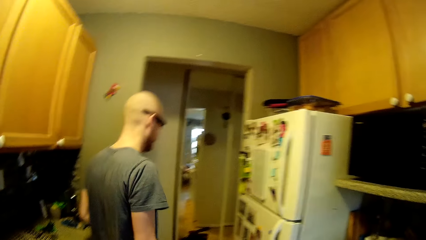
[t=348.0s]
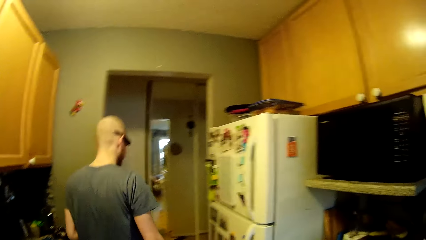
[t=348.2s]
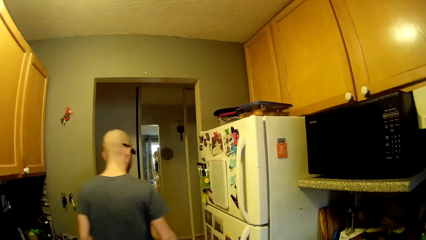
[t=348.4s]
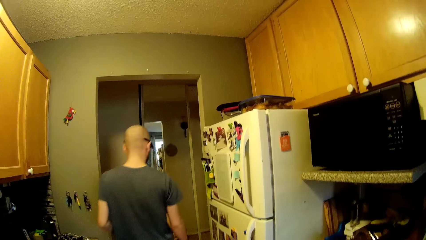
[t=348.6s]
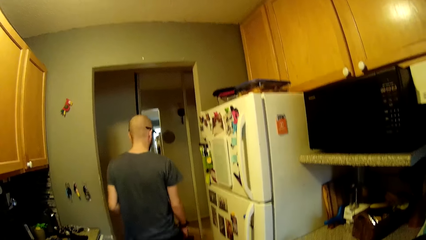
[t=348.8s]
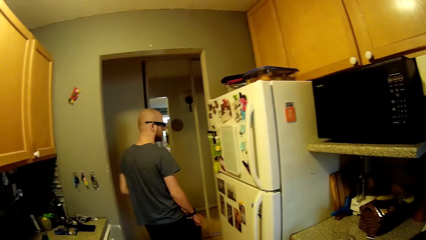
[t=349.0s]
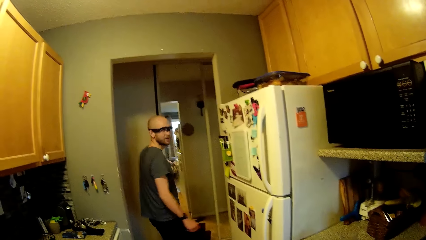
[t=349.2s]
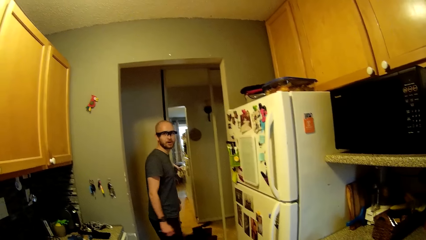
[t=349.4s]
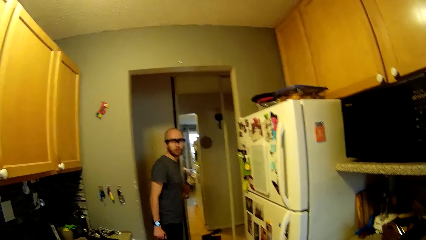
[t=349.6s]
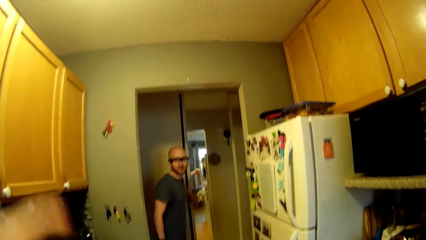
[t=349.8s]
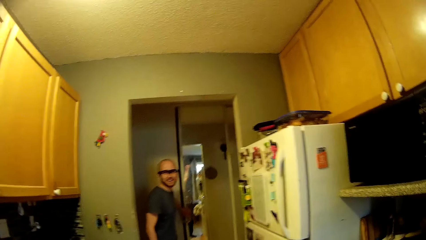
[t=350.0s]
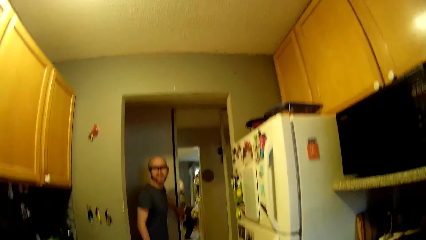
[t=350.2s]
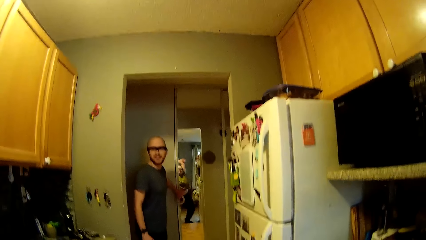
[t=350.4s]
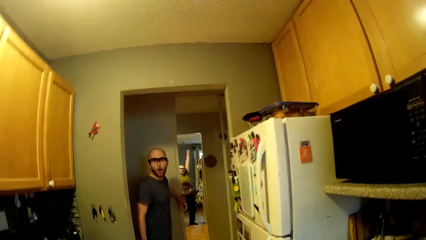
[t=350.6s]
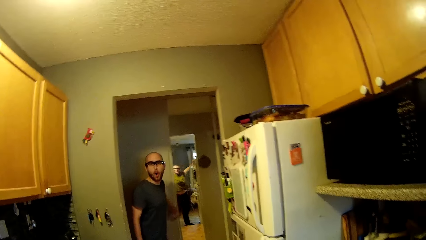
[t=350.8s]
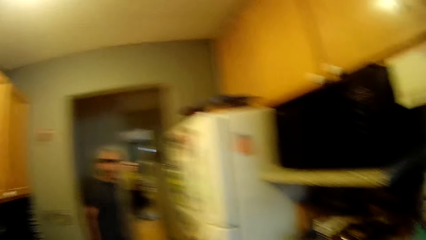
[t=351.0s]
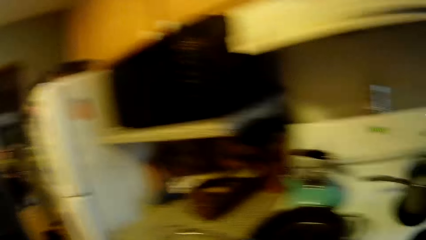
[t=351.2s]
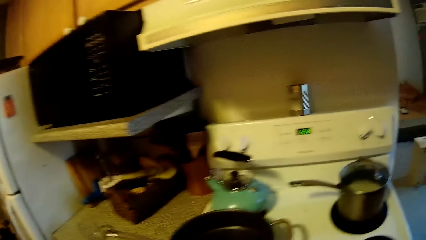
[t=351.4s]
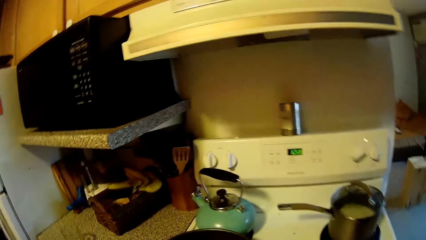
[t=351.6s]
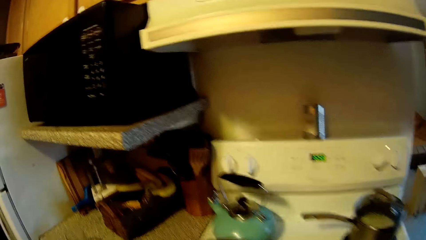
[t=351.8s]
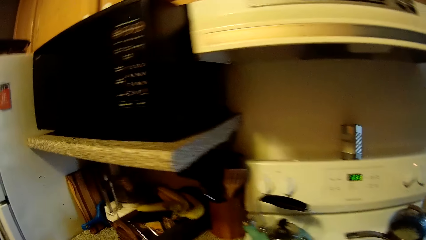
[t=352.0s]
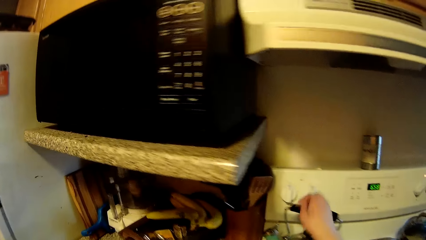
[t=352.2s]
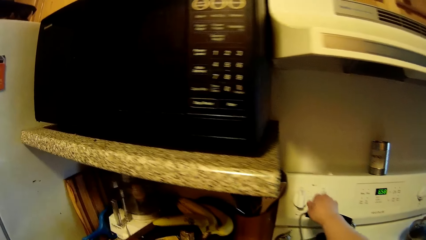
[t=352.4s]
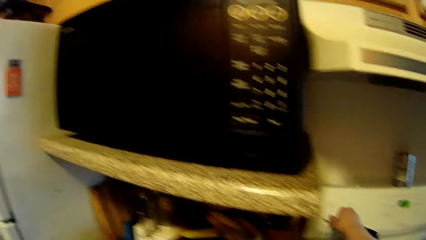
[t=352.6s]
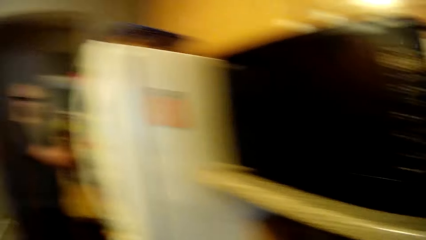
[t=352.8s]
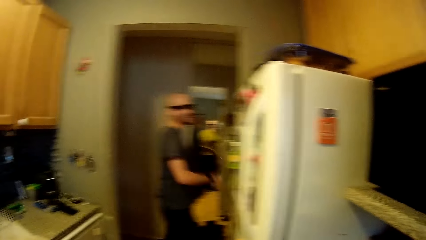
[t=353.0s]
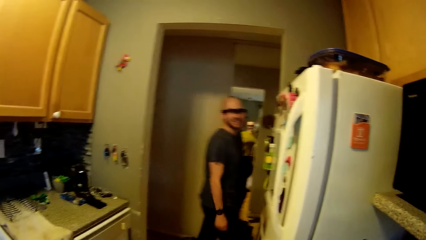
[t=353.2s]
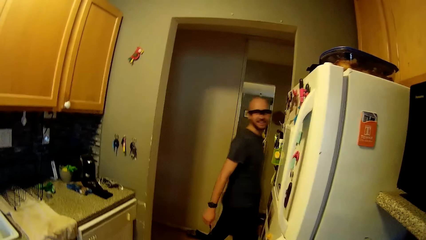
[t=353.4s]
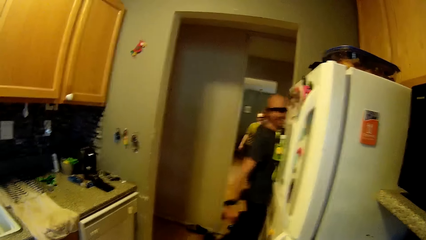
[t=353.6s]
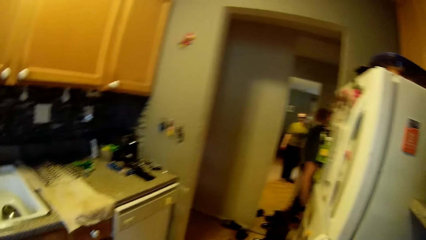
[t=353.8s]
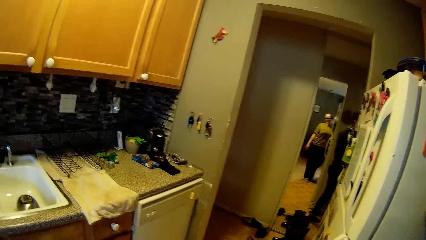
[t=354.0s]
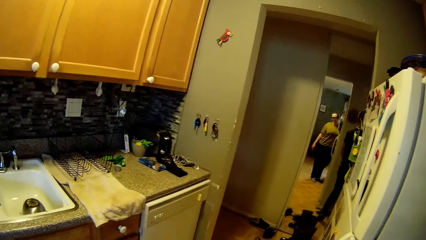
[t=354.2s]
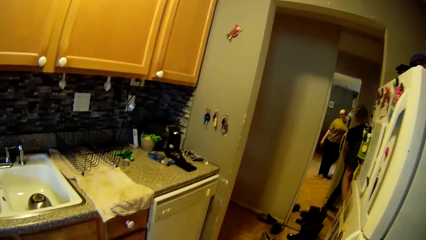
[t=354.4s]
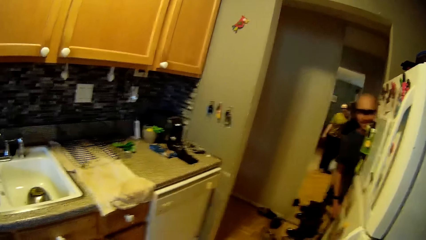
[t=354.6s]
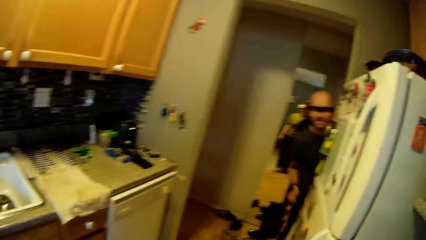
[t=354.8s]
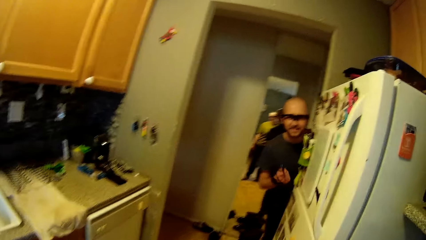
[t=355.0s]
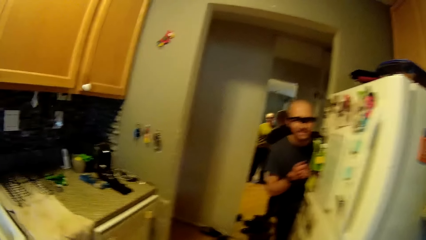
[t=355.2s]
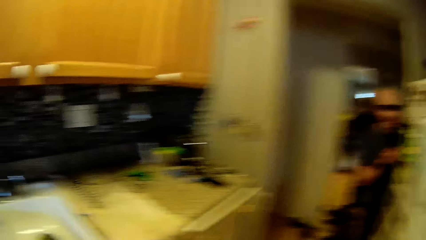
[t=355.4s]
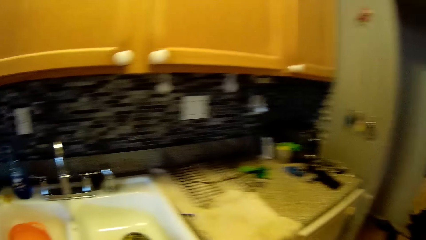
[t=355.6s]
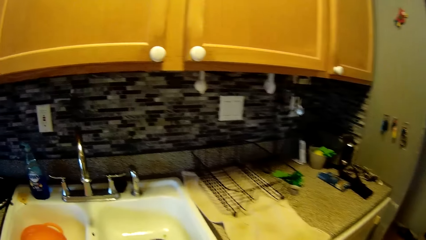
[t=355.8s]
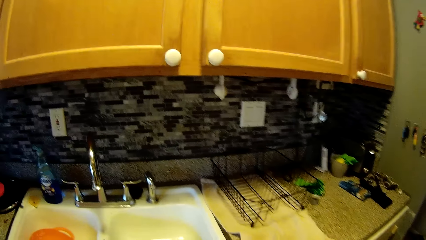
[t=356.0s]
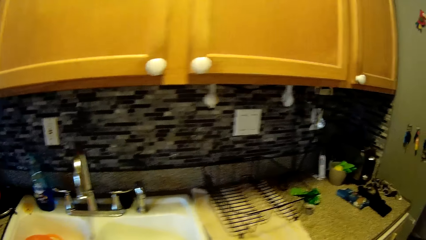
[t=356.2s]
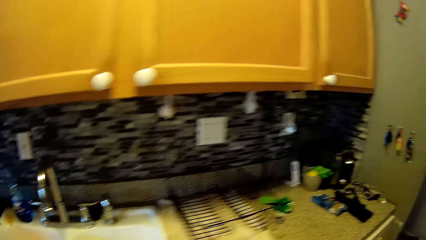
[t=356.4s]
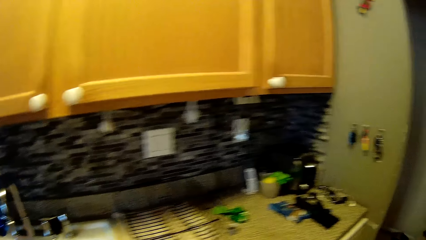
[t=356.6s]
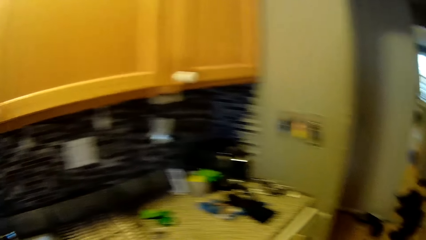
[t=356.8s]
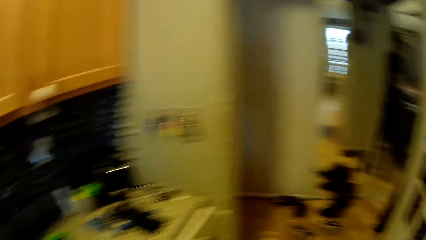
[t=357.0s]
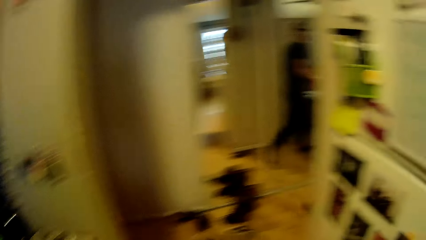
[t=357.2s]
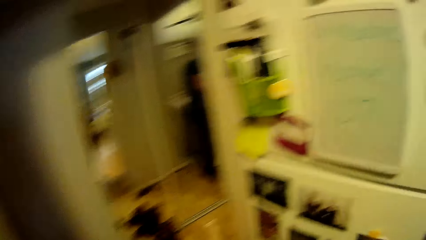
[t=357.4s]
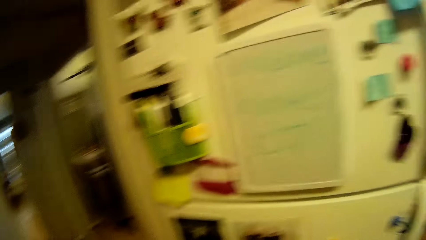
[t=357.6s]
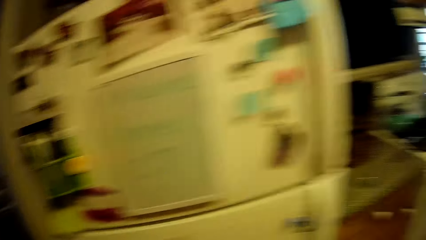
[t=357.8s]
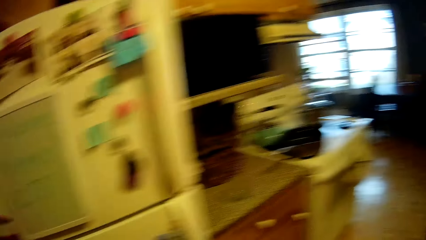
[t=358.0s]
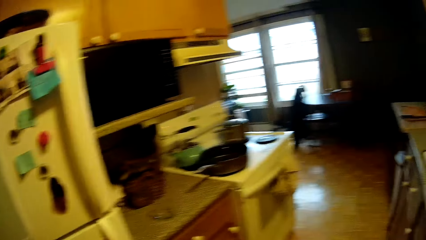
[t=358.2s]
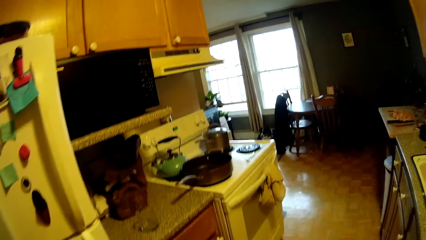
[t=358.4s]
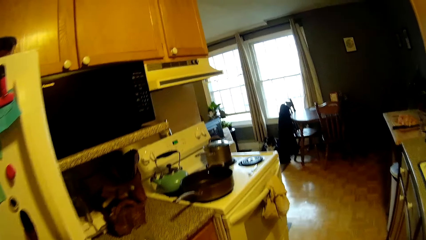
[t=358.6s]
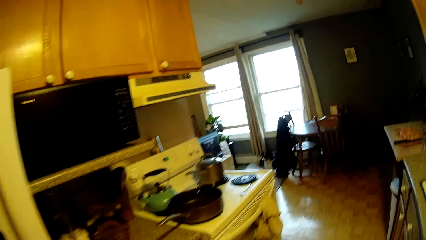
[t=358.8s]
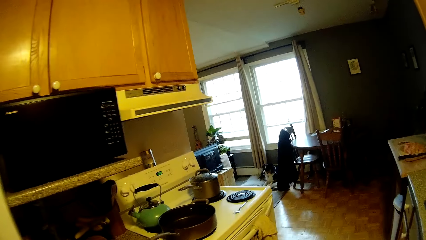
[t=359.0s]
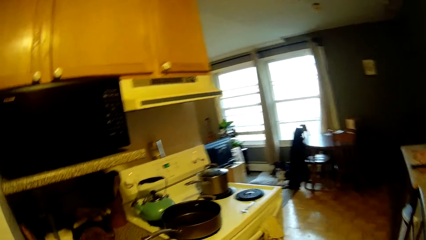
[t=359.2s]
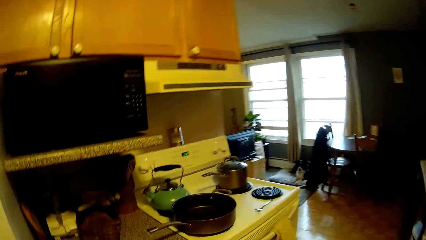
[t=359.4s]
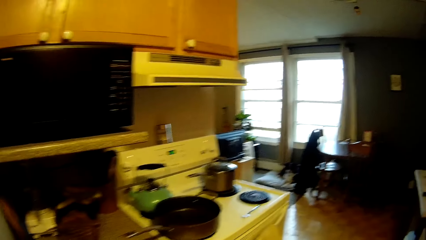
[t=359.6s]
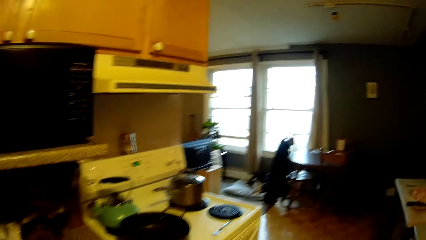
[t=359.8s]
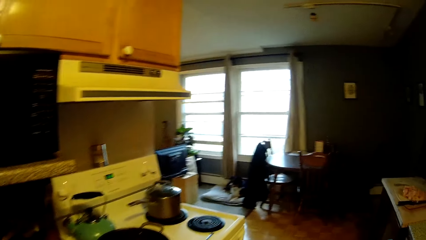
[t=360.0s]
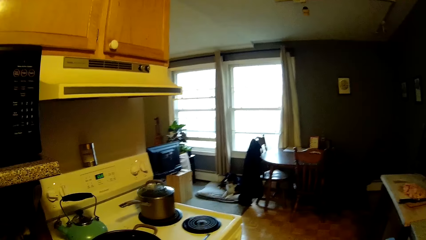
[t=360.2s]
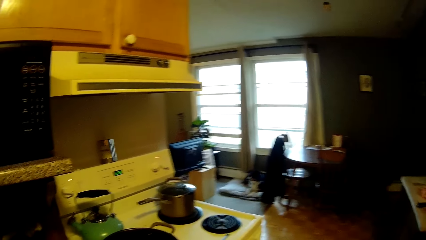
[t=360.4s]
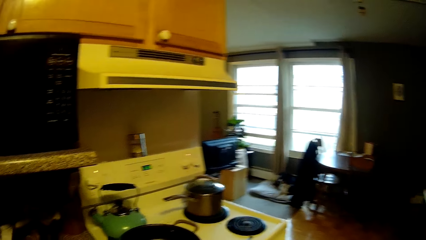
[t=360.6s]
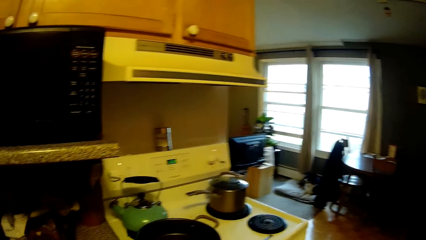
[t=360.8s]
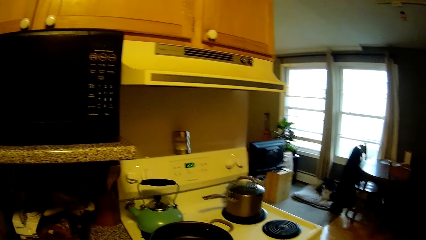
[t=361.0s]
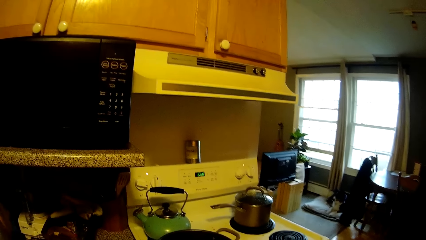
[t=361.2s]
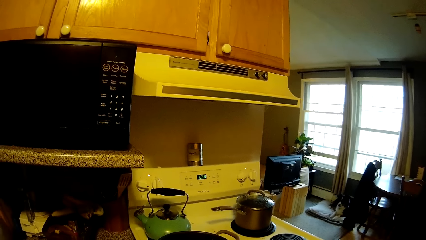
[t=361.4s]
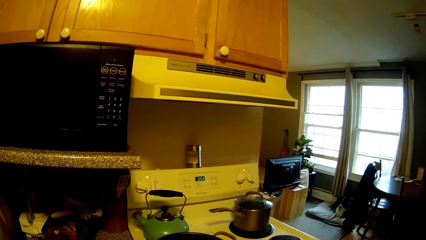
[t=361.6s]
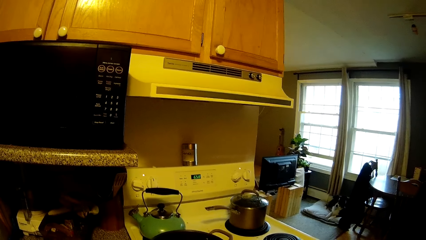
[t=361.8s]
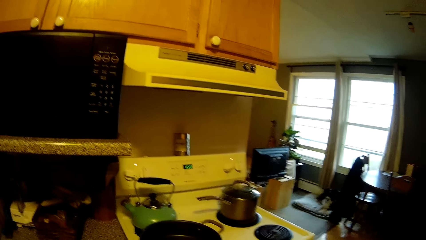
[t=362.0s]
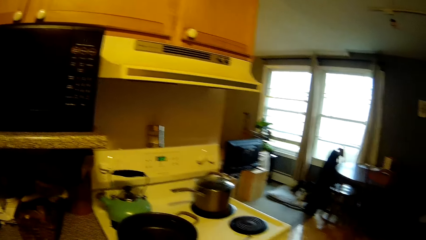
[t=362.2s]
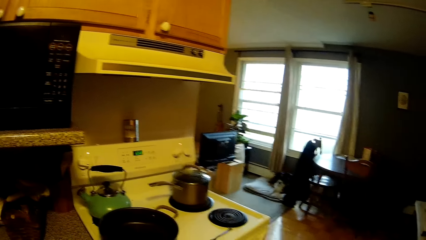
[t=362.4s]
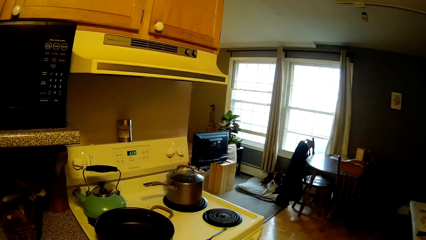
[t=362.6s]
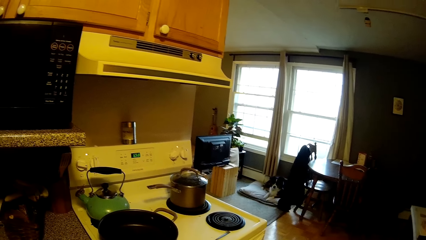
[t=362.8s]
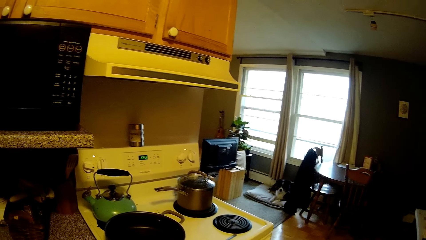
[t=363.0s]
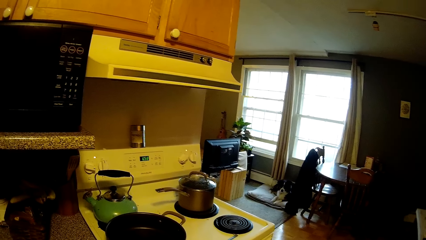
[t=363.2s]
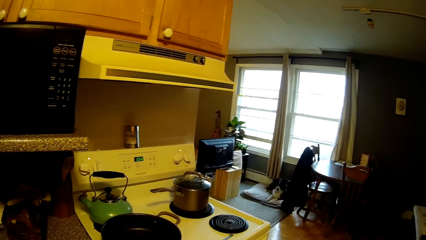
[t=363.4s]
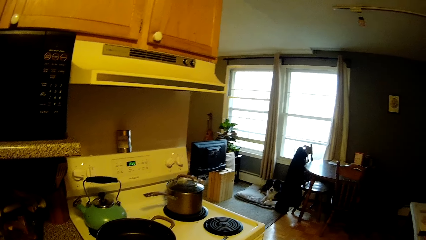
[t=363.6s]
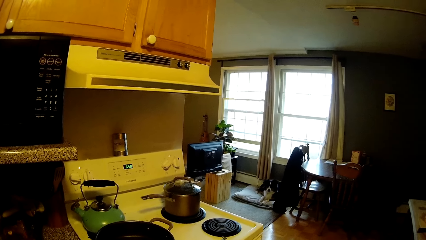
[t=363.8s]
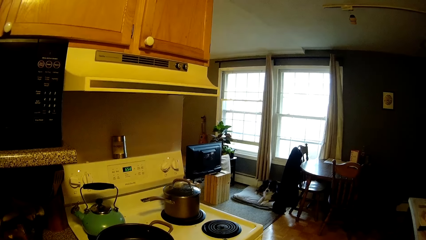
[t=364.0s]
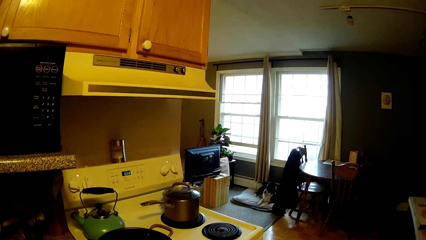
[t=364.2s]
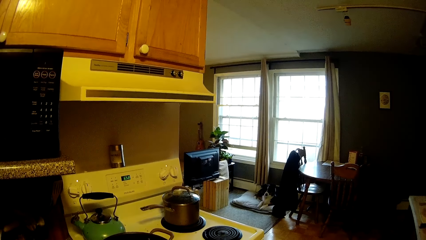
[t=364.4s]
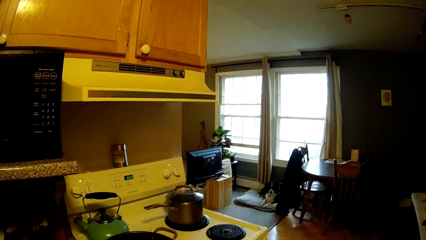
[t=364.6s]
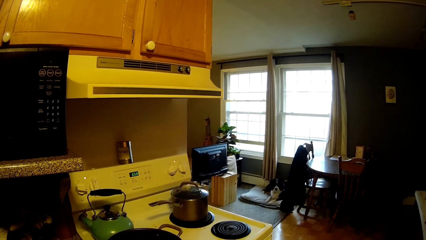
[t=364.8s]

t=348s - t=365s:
The man walks around. The camera wearer adjusts a cooker knob with her right hand. She walks around.
